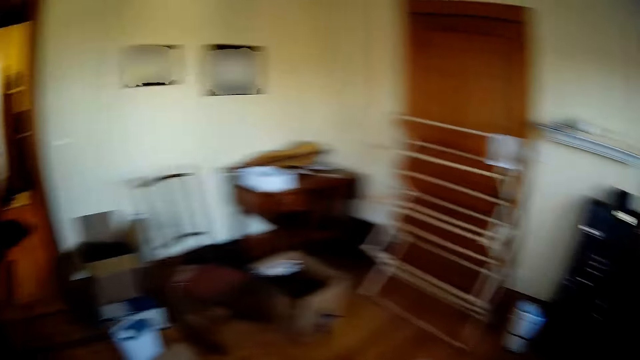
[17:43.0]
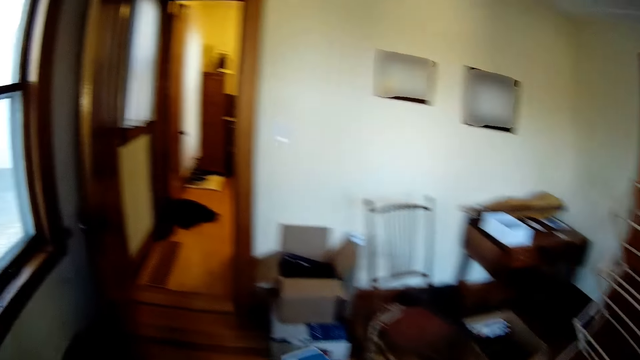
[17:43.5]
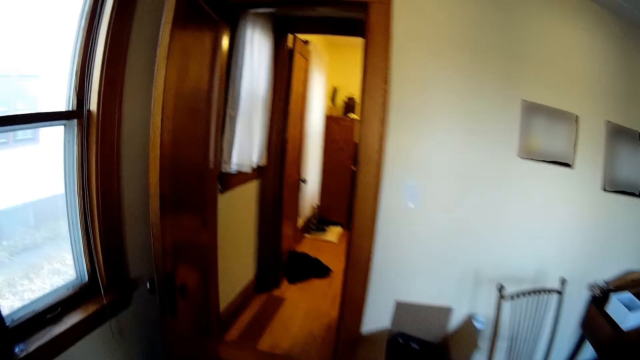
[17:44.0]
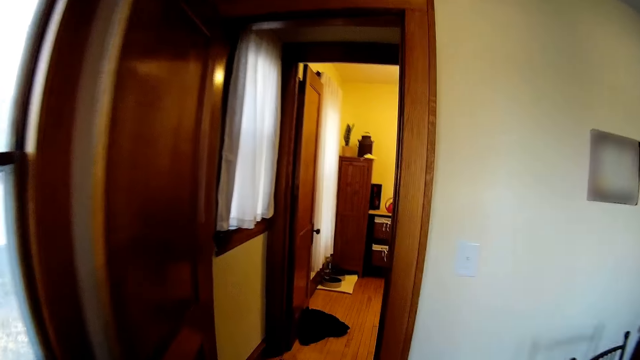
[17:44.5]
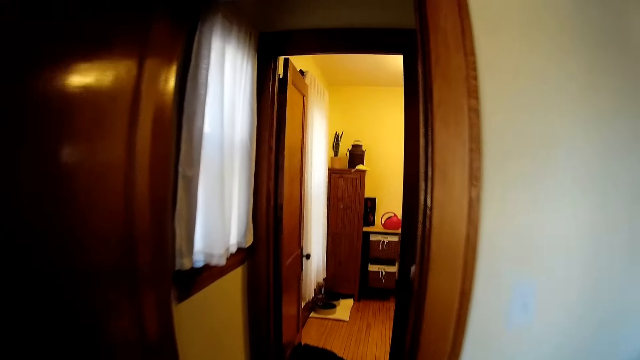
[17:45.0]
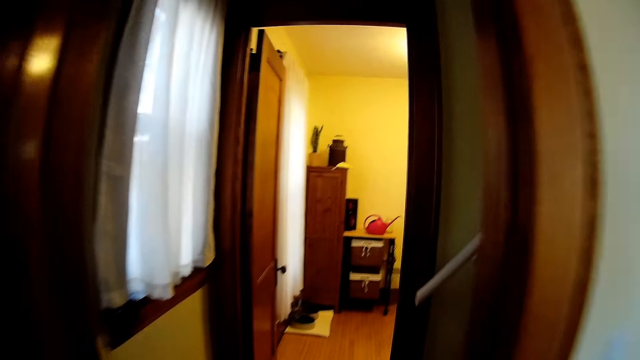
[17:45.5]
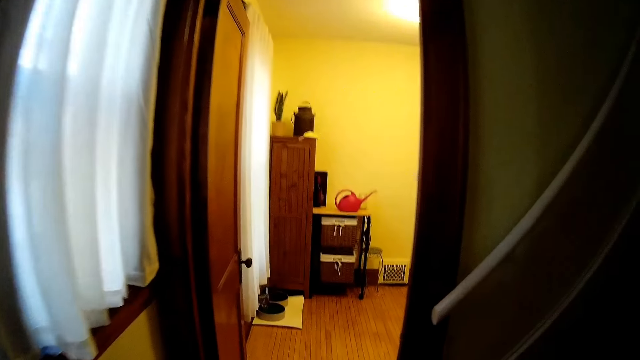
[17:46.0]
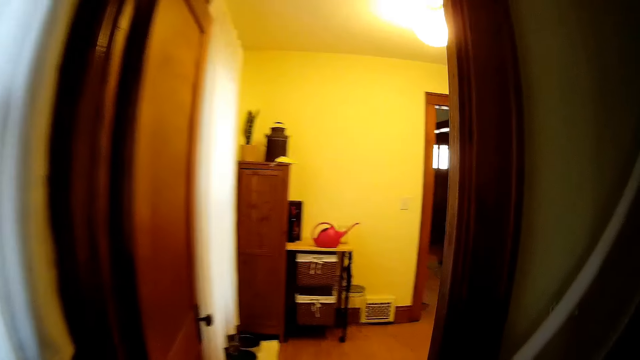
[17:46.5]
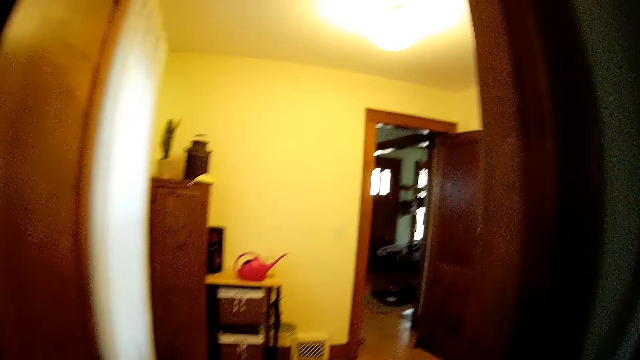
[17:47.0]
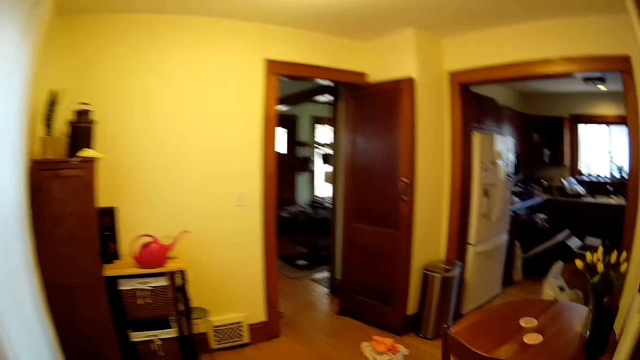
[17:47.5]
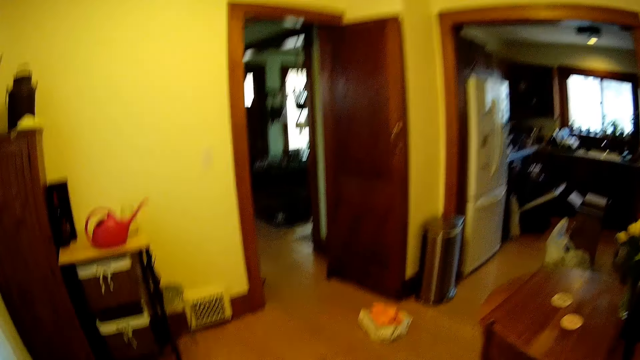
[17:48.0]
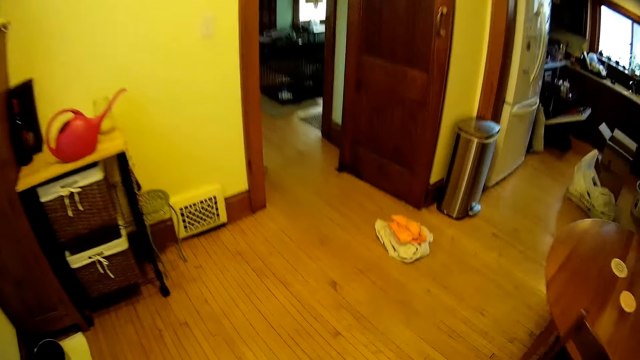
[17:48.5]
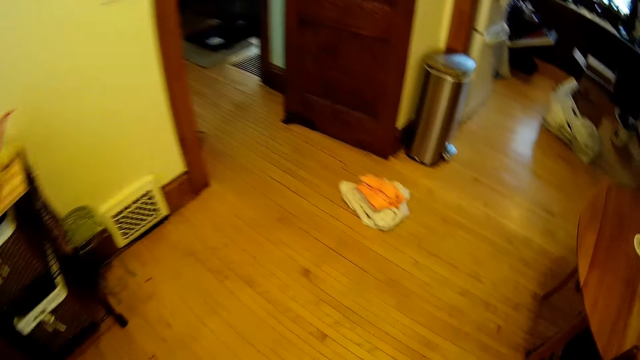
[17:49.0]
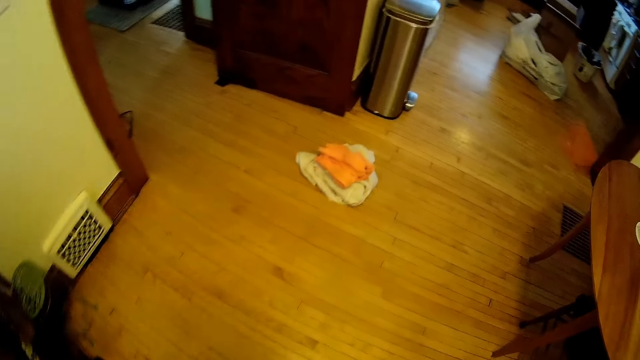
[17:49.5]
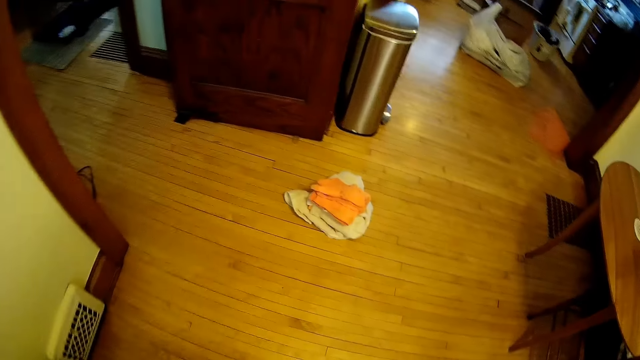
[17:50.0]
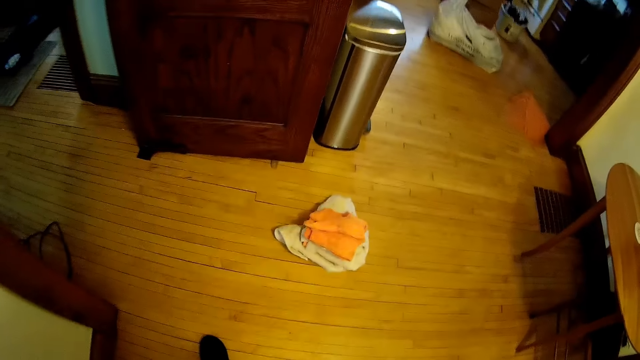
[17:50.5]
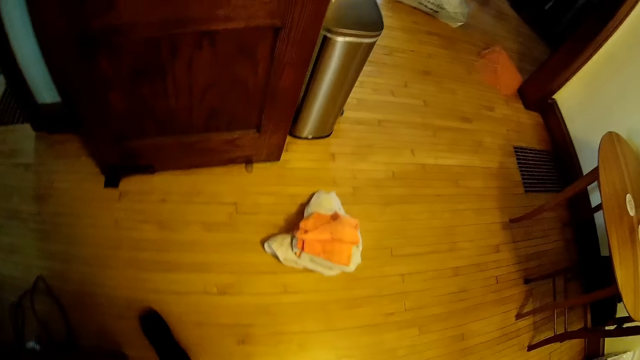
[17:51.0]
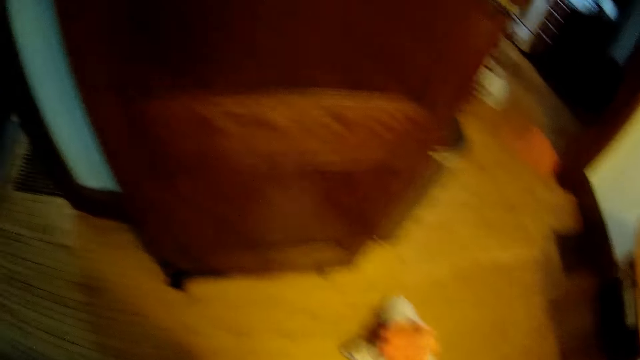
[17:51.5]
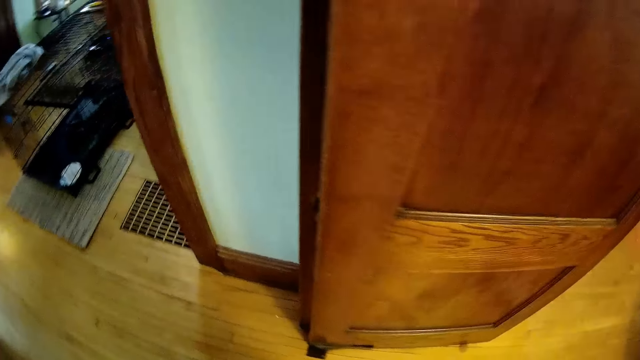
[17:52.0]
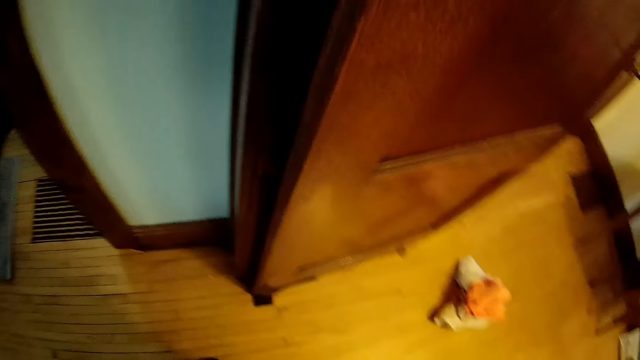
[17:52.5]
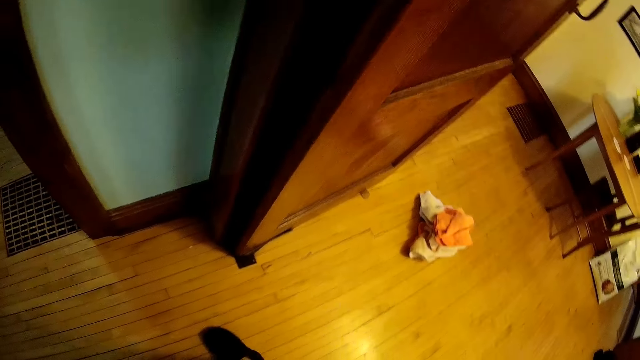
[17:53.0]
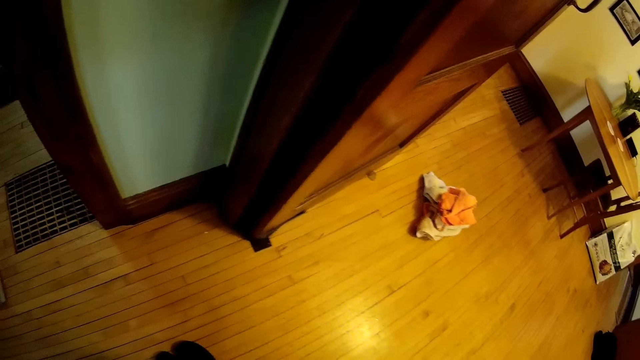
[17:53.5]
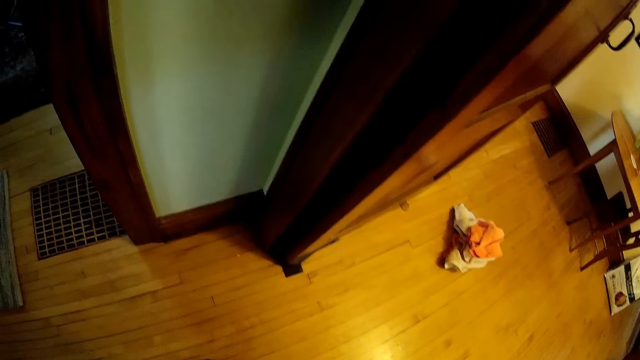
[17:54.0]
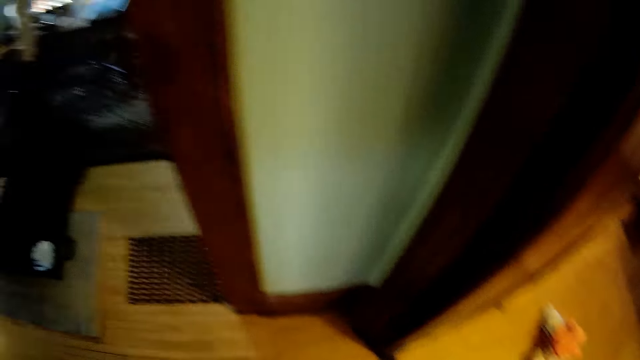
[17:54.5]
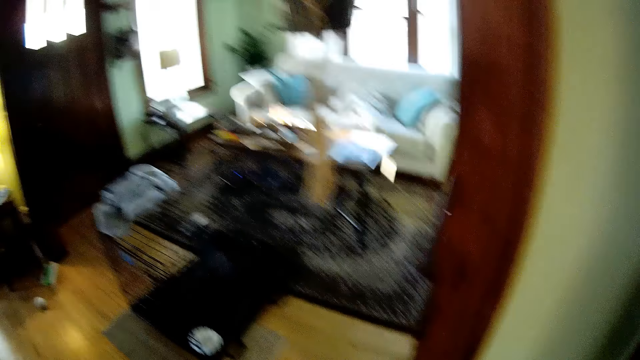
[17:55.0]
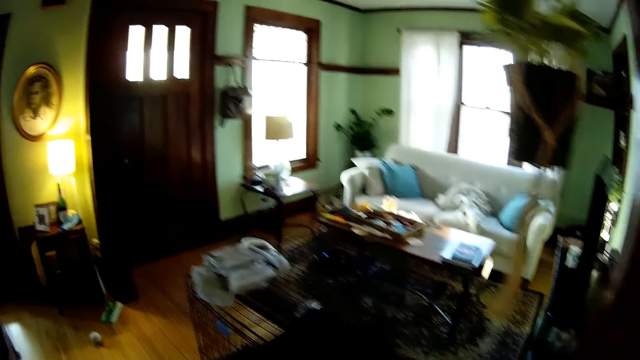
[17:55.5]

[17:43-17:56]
The camera wearer walks to the sitting area. They walk to a living room.

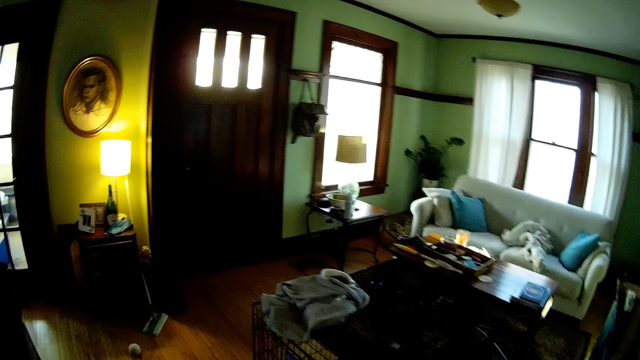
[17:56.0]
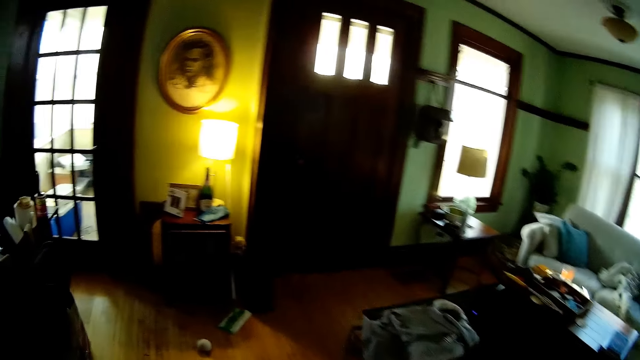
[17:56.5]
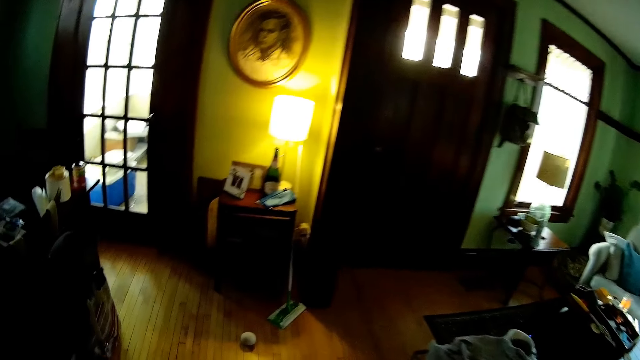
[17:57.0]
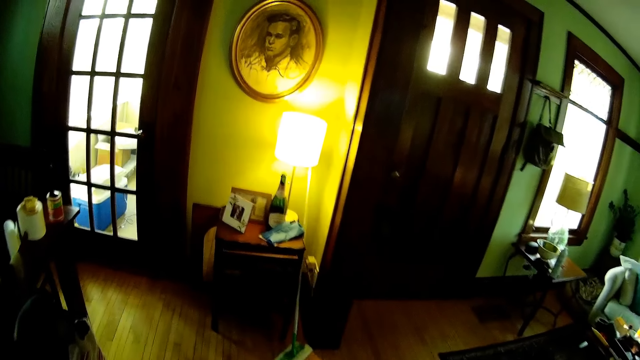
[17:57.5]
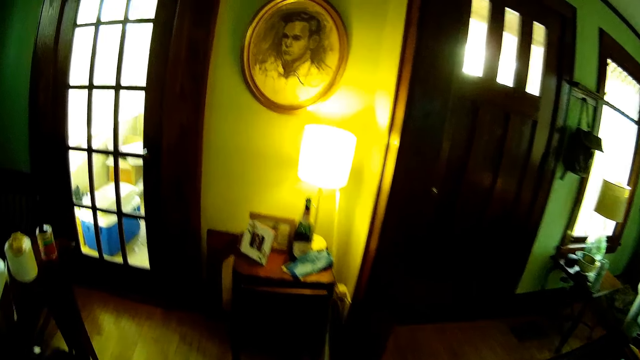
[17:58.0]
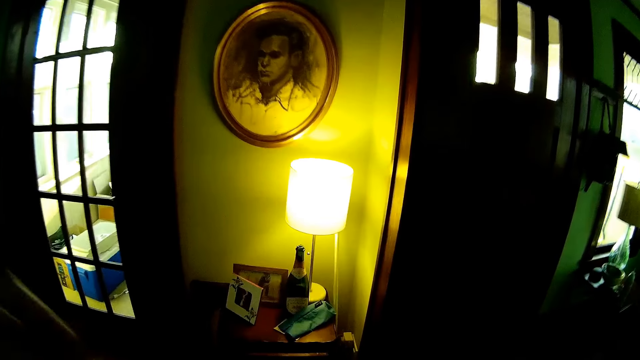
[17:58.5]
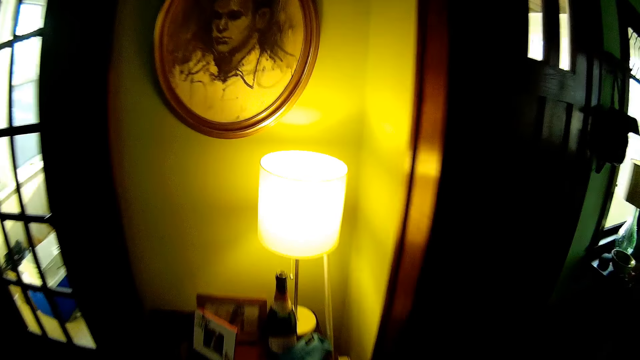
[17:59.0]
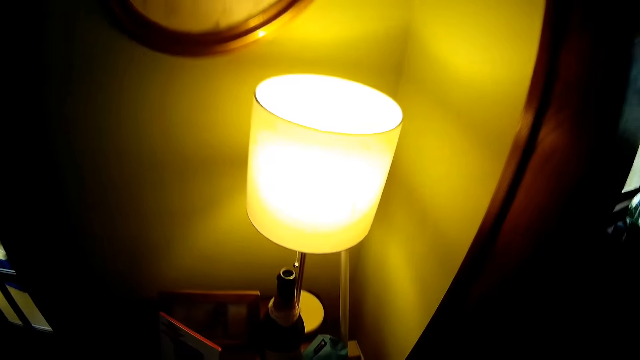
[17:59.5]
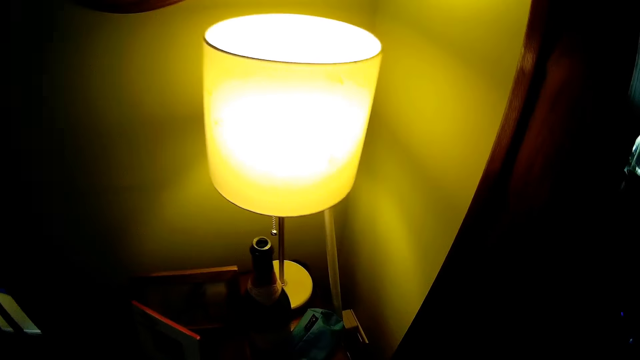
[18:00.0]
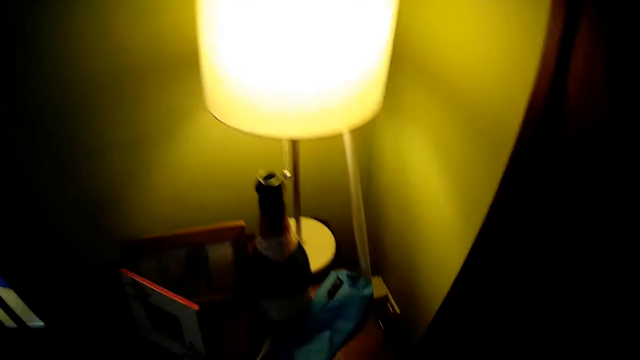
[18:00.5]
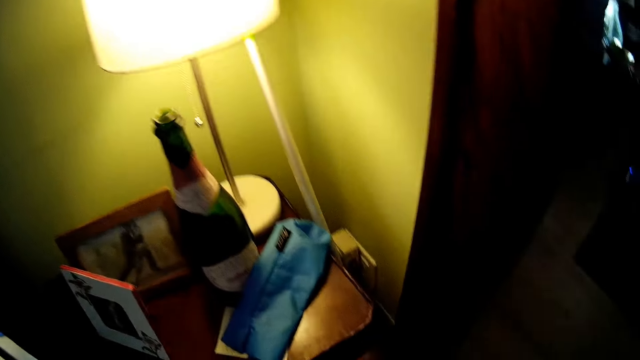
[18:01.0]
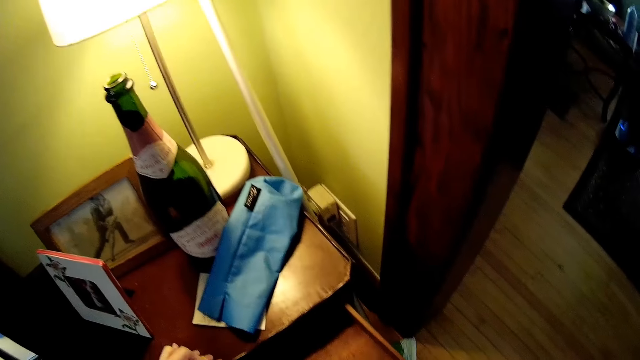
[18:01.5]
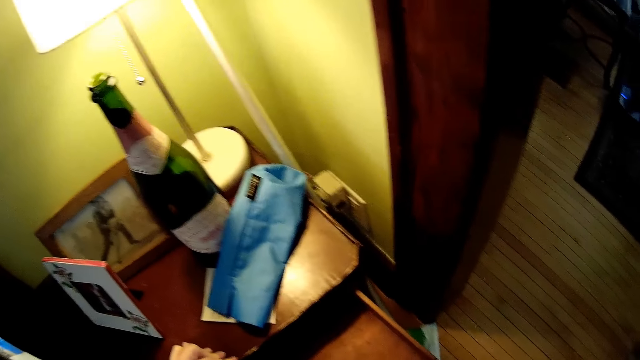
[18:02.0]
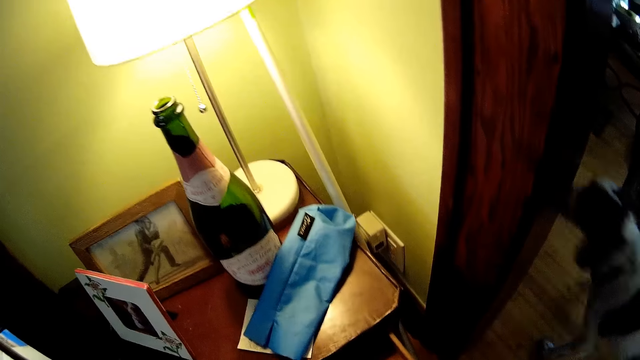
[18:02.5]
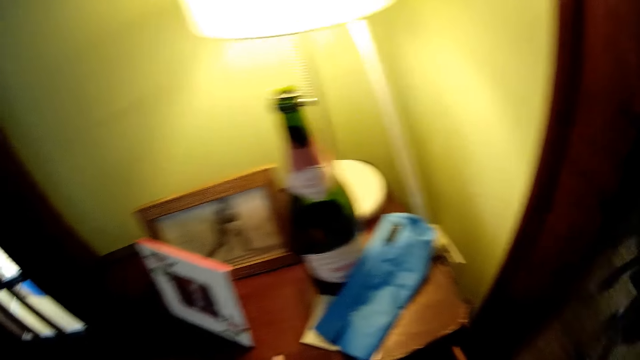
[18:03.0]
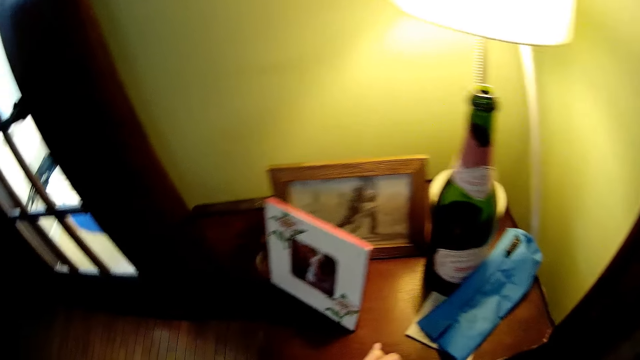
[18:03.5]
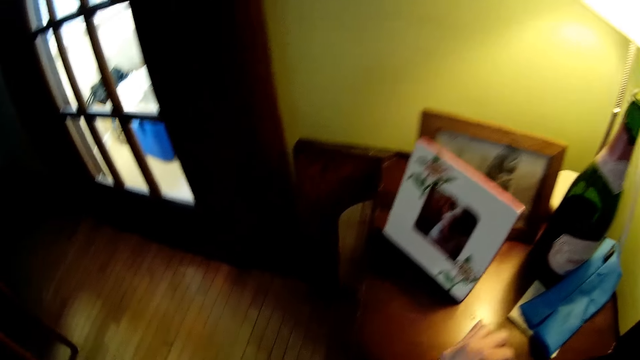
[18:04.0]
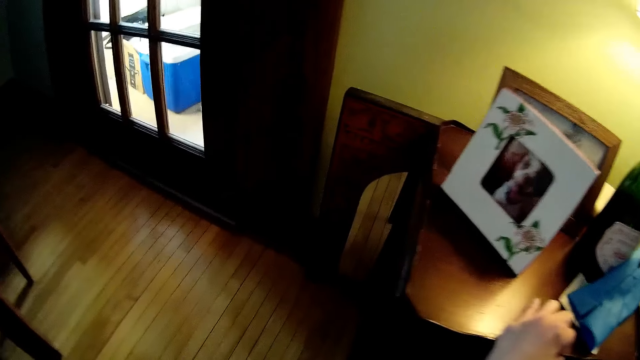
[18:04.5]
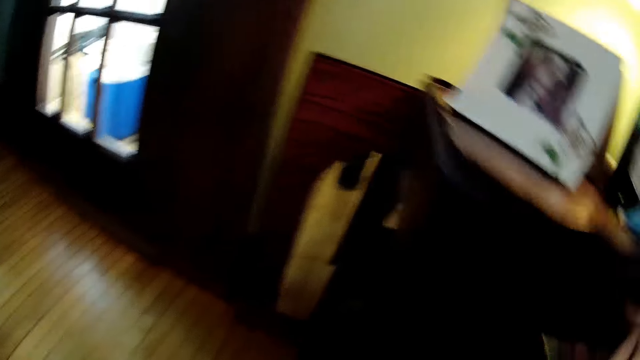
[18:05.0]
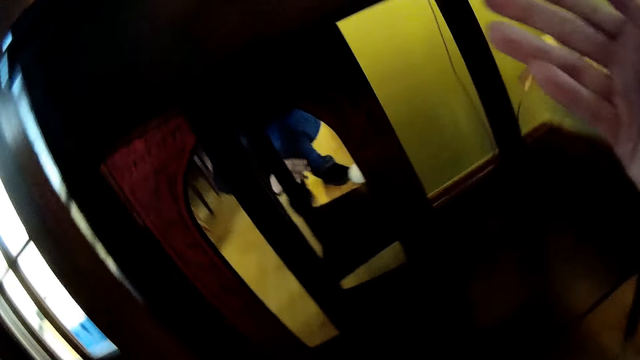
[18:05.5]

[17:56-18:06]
The camera wearer holds the table. The dog walks past the camera wearer. The camera wearer places her left hand on a cupboard. She bends down.
